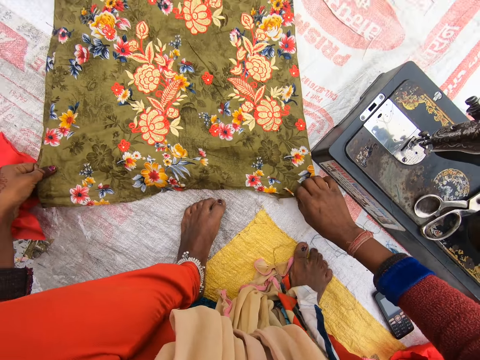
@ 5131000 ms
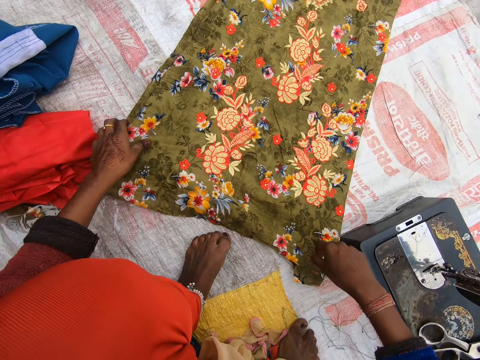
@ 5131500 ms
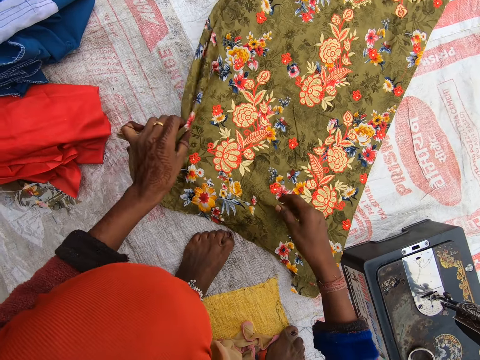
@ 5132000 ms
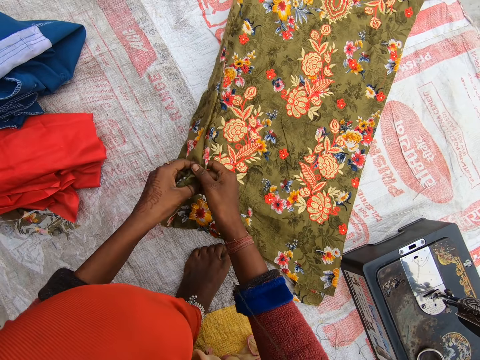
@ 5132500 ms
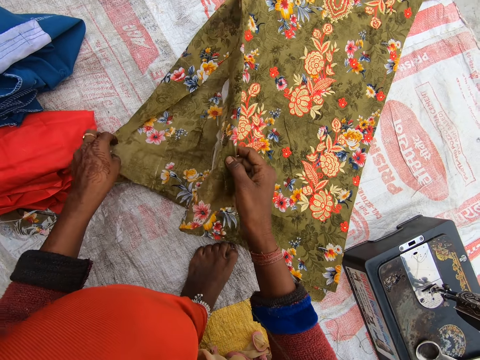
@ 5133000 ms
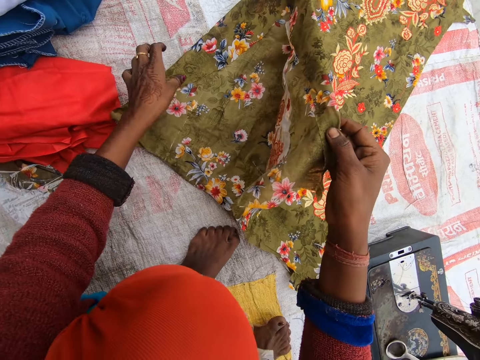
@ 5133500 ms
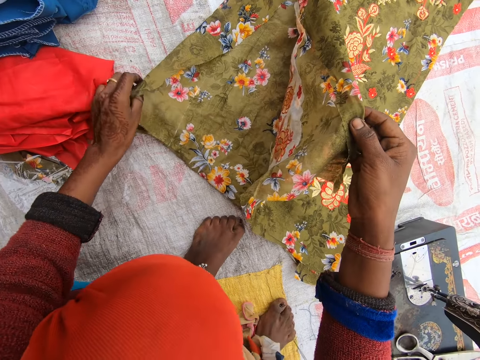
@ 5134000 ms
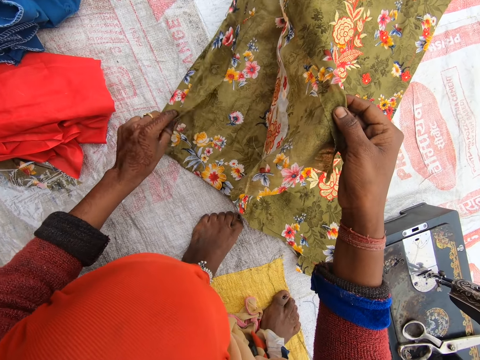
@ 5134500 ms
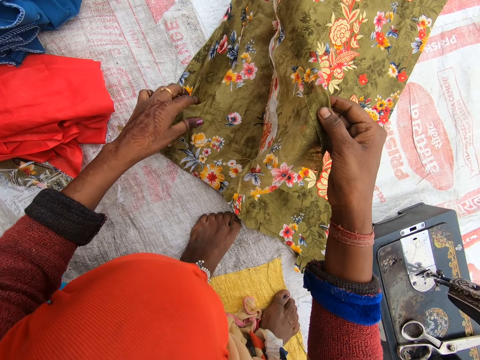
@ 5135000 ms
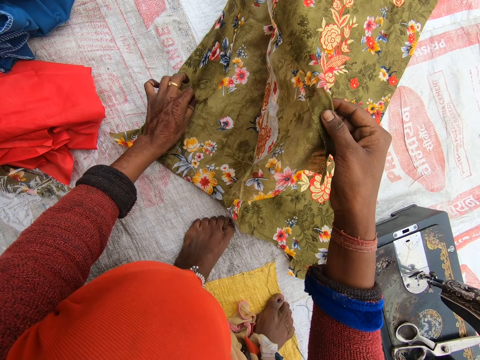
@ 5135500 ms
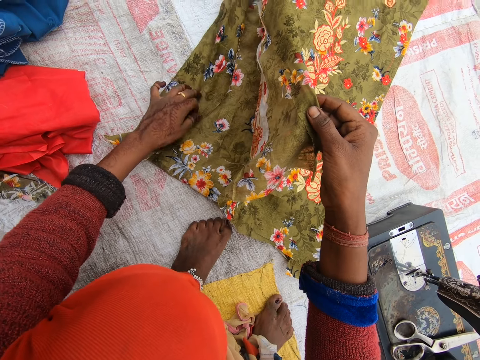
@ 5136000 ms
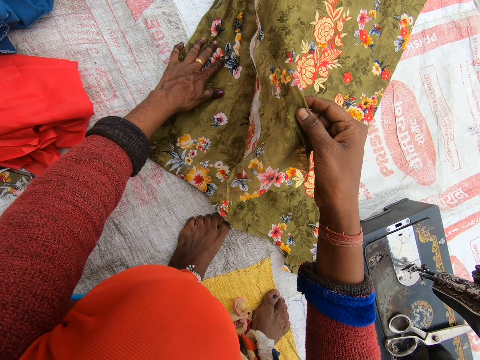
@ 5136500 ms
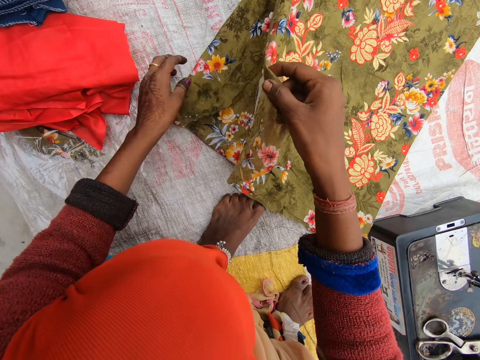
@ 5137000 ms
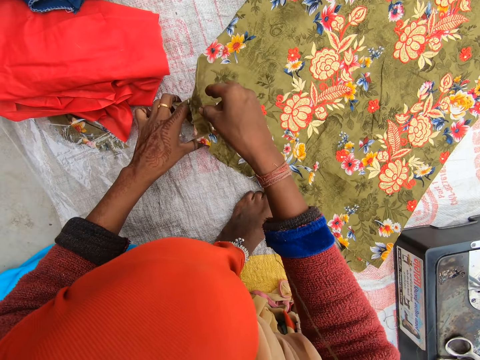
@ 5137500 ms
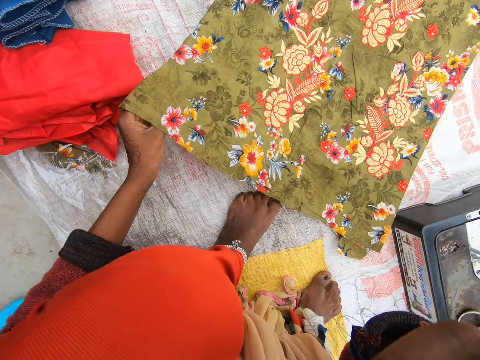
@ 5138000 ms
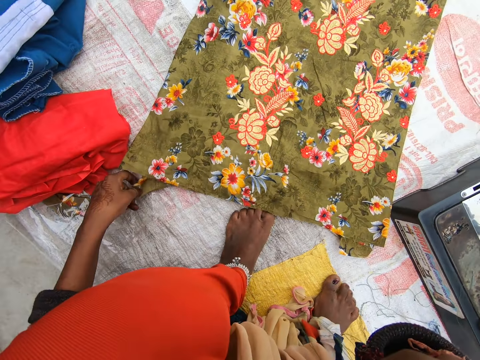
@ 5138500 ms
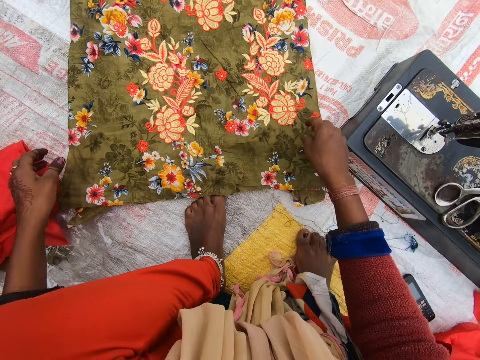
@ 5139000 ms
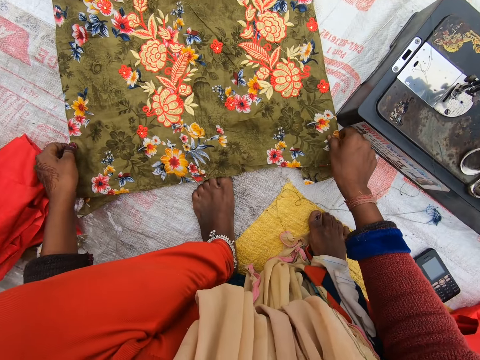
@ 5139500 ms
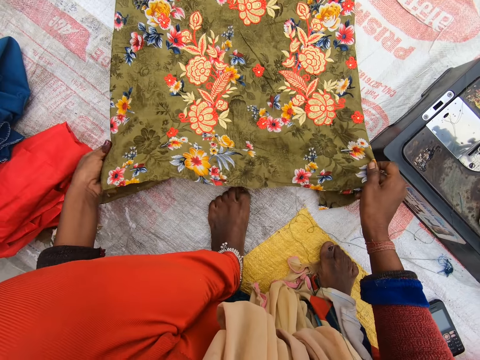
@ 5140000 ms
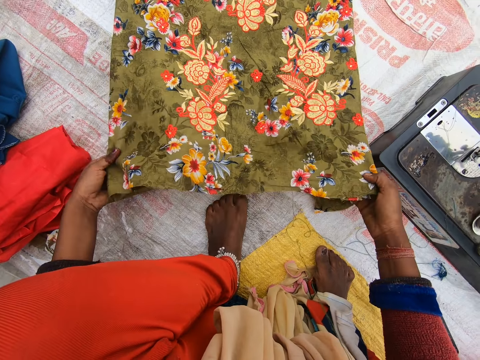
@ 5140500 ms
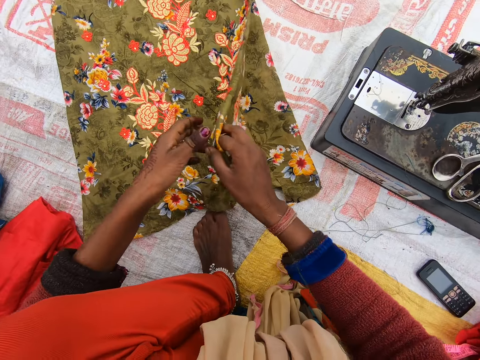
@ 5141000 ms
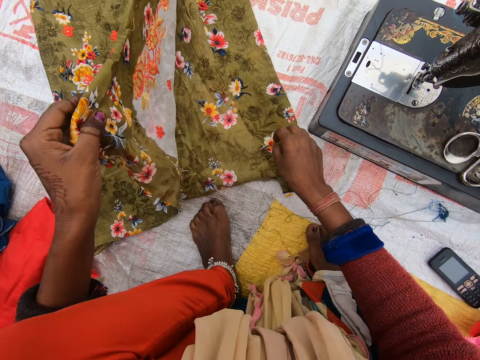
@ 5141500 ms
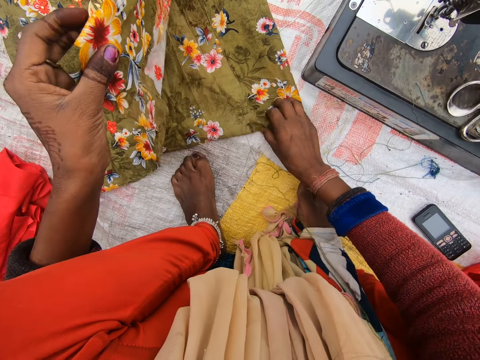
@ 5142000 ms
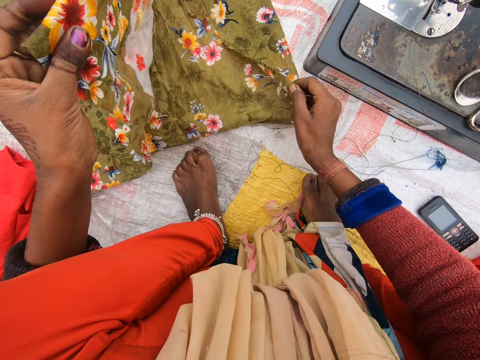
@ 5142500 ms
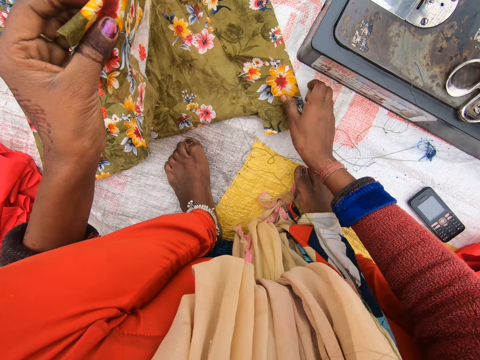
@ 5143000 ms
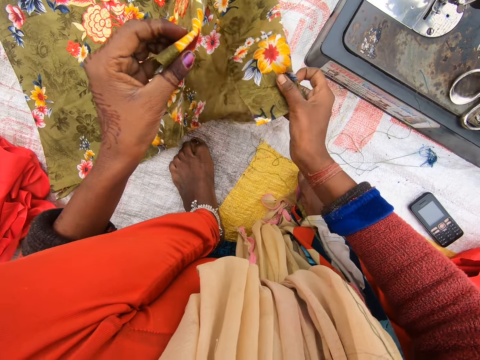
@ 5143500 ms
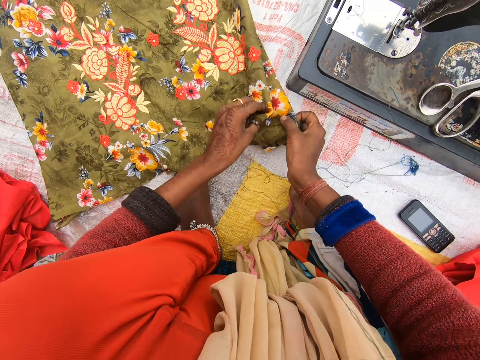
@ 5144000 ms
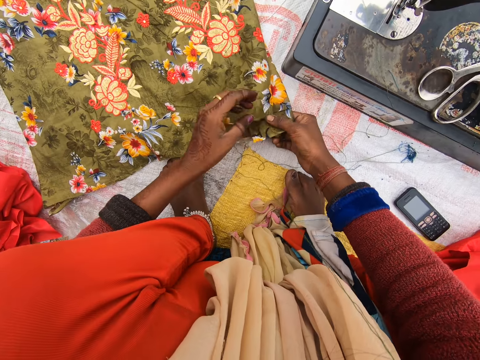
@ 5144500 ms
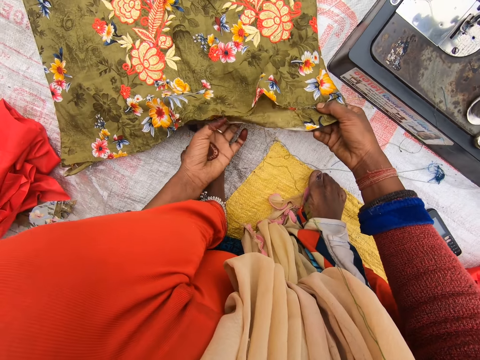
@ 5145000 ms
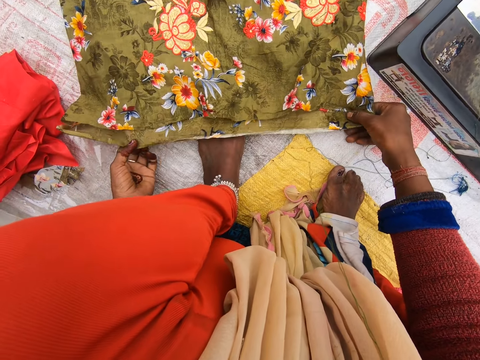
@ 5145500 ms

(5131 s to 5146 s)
The camera wearer touches the cloth. They lift one segment of the cloth. They touch the cloth. They raise a hand. They touch the dress. They lift one segment of the cloth. They touch the dress. They combine the dress parts. They stretch the material.

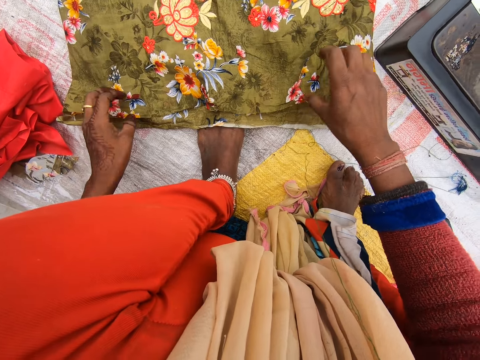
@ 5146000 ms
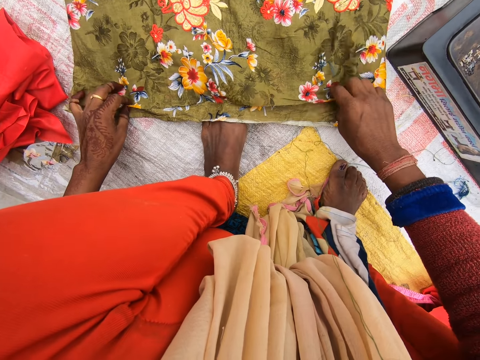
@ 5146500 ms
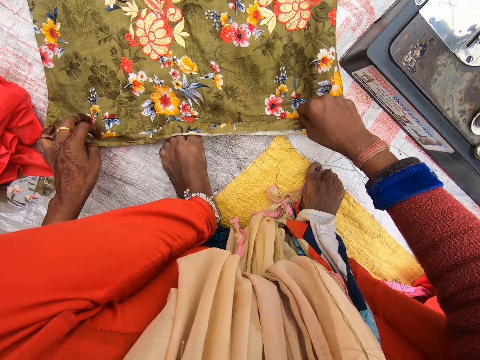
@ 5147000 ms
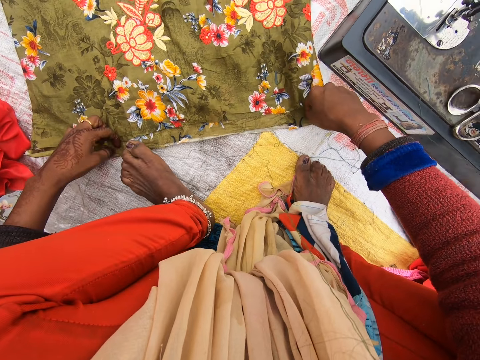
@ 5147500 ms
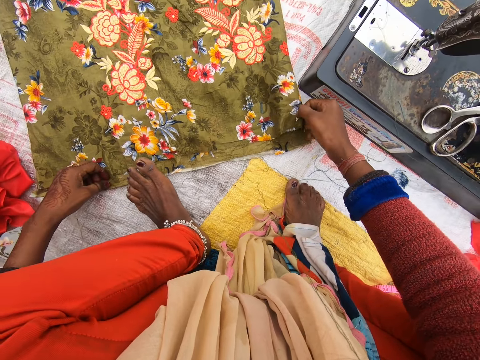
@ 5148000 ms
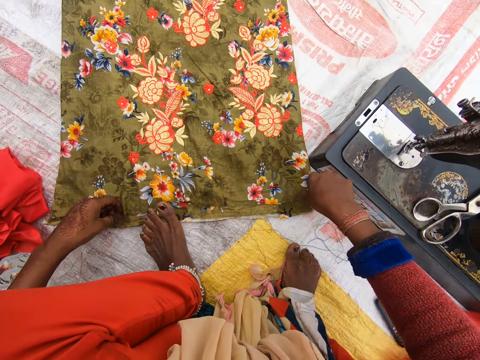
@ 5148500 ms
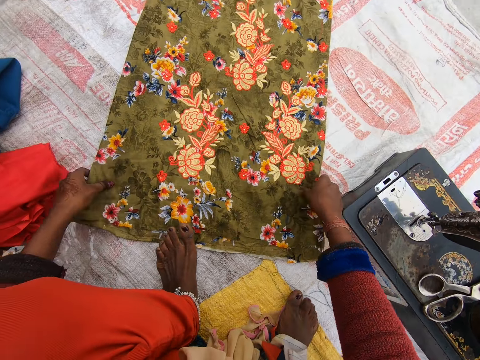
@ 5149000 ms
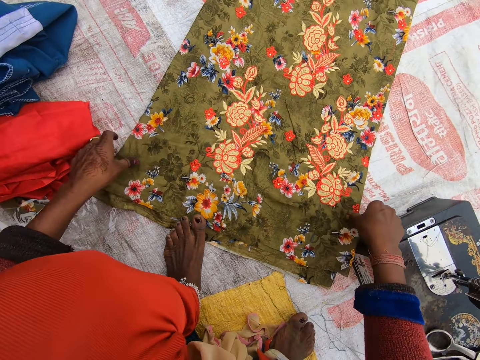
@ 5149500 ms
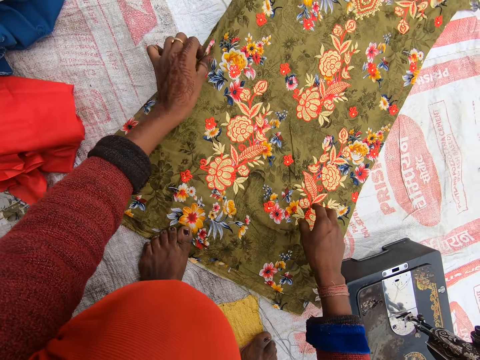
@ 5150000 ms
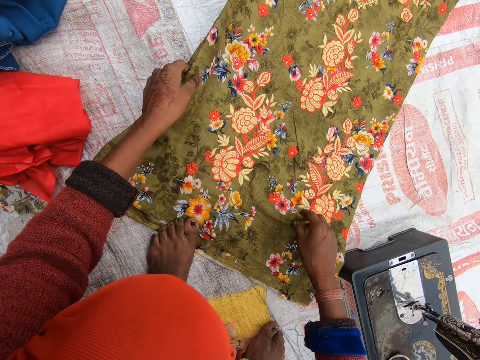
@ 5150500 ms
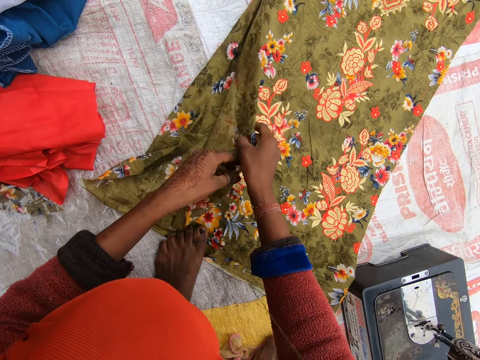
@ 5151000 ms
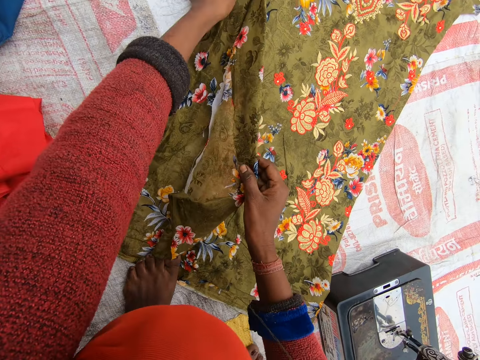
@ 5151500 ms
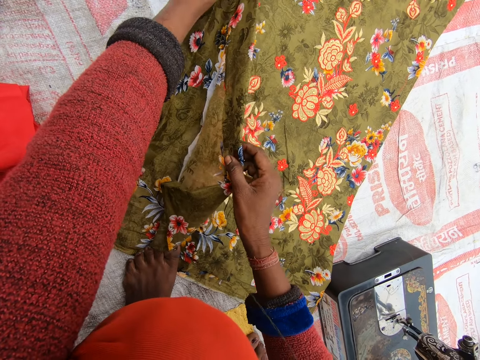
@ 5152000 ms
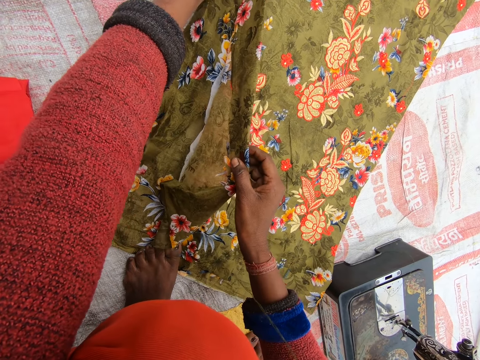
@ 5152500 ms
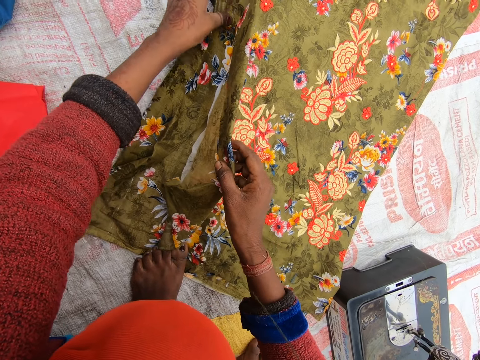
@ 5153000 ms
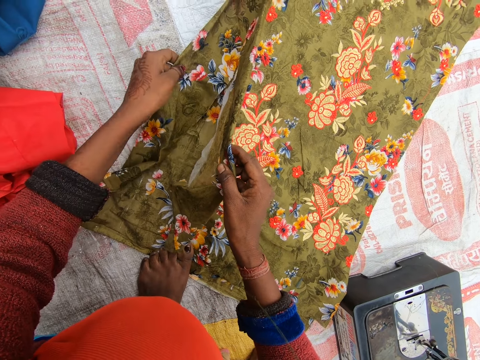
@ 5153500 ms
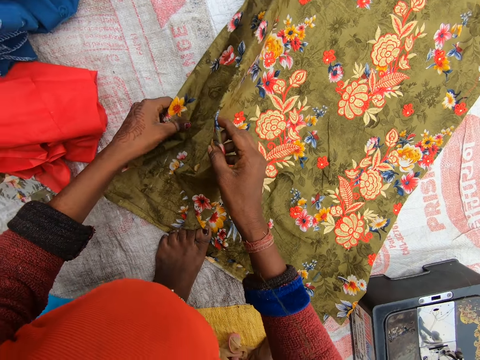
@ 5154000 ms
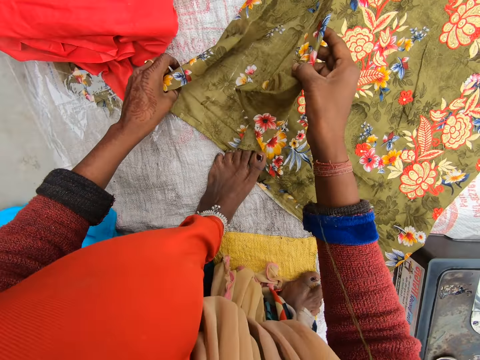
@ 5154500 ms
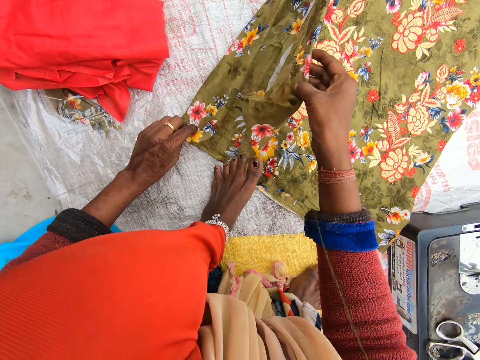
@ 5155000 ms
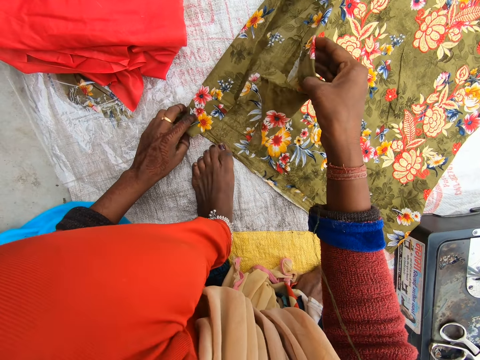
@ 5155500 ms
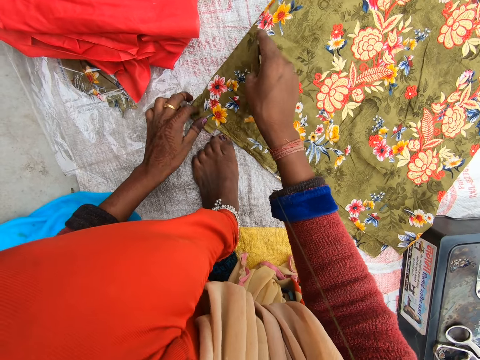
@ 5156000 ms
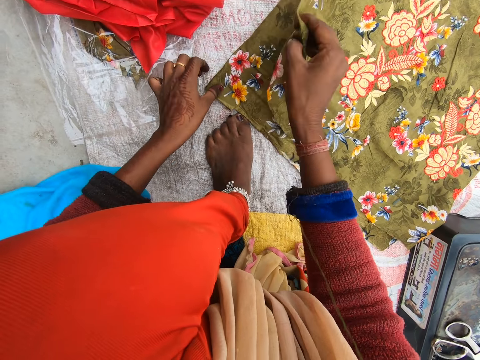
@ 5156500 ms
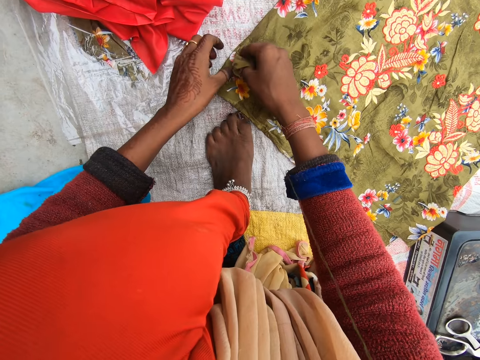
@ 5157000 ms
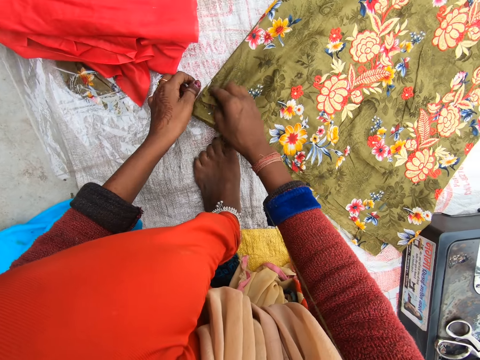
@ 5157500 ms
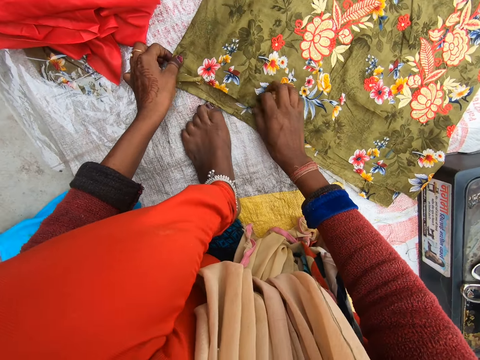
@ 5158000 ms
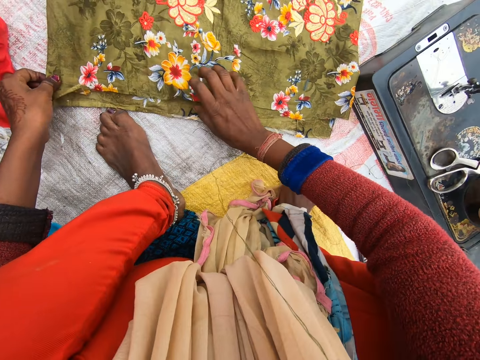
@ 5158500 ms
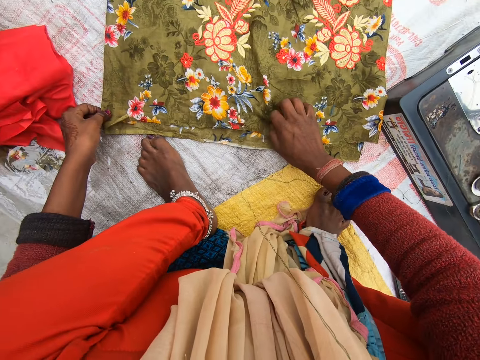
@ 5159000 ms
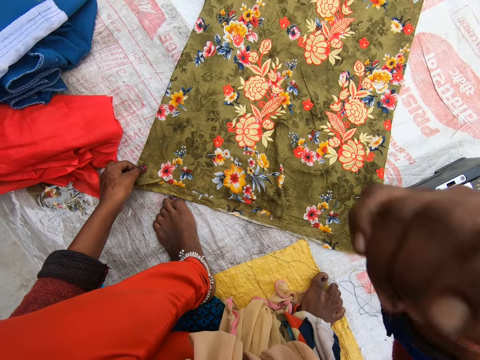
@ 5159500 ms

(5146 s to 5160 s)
The camera wearer drops off the material. He stretches the material. He steps on the material with his leg. He stretches the cloth. He turns the cloth. He straightens the cloth. He folds the cloth. He stretches the cloth. He aligns the cloth.
